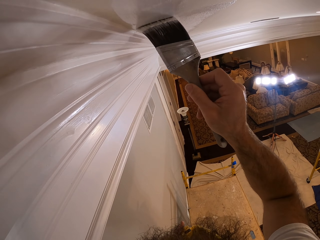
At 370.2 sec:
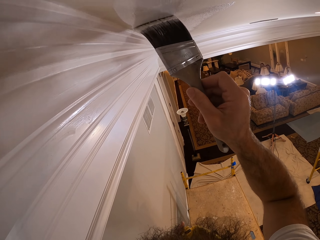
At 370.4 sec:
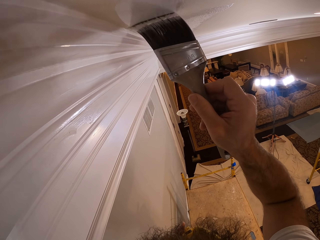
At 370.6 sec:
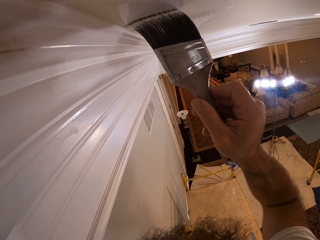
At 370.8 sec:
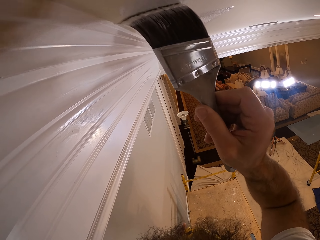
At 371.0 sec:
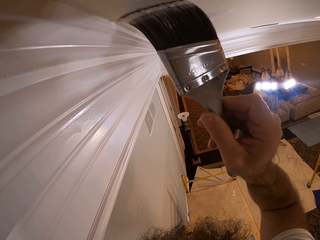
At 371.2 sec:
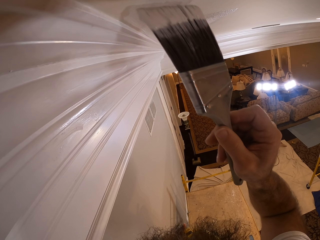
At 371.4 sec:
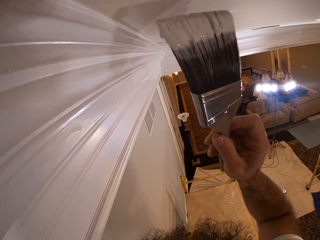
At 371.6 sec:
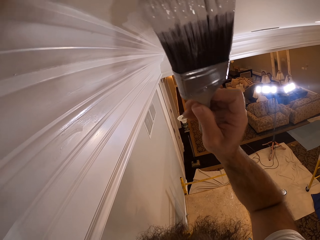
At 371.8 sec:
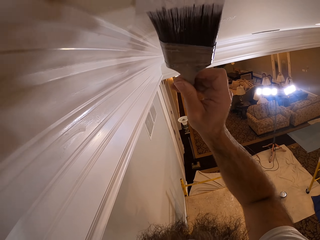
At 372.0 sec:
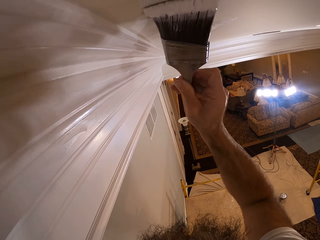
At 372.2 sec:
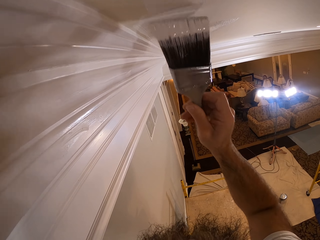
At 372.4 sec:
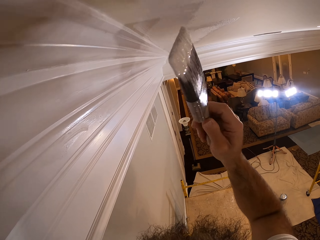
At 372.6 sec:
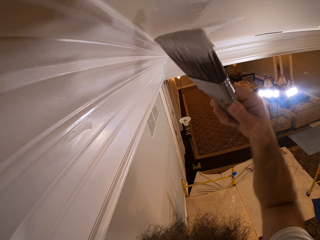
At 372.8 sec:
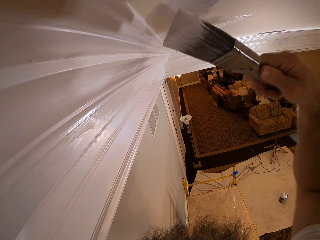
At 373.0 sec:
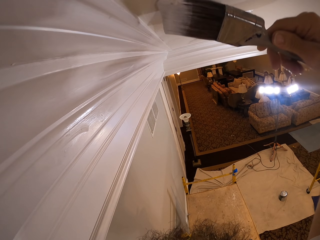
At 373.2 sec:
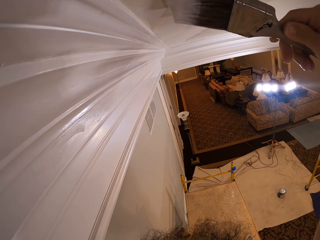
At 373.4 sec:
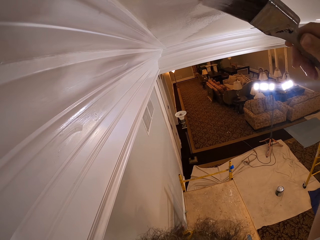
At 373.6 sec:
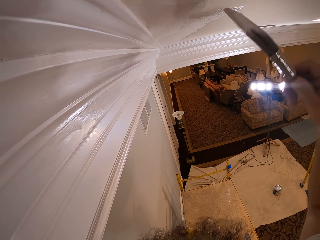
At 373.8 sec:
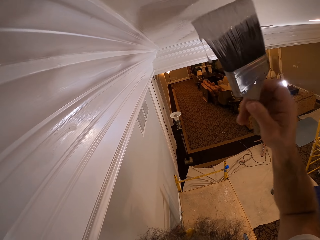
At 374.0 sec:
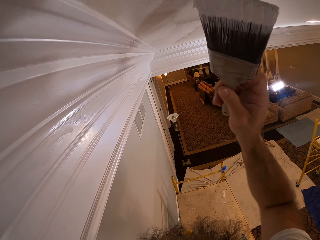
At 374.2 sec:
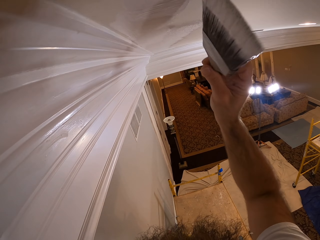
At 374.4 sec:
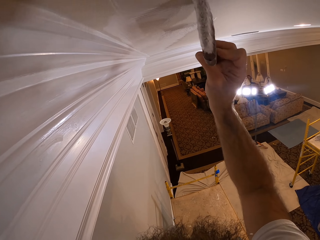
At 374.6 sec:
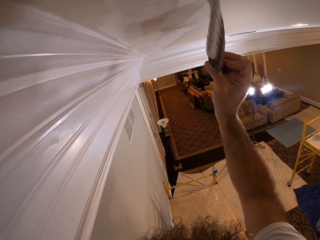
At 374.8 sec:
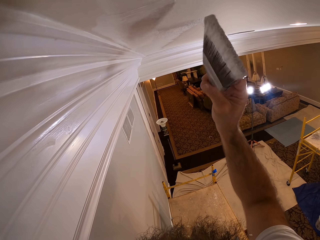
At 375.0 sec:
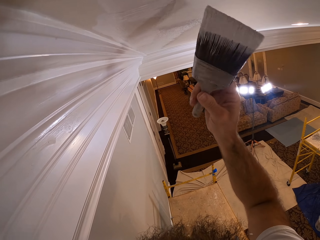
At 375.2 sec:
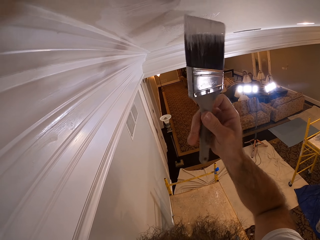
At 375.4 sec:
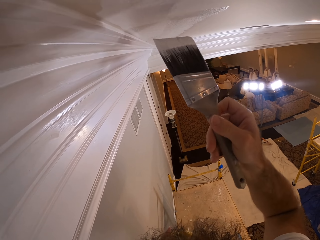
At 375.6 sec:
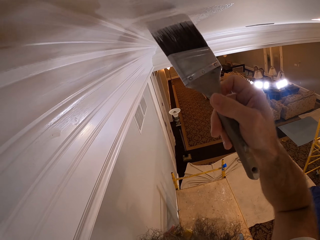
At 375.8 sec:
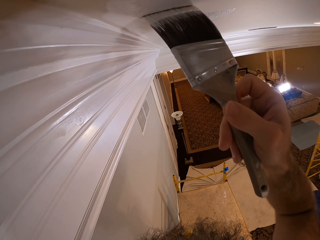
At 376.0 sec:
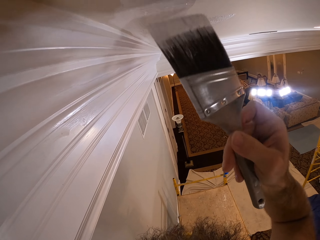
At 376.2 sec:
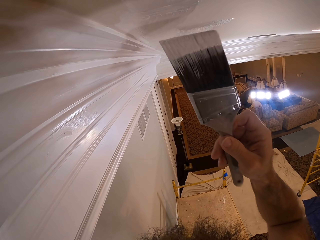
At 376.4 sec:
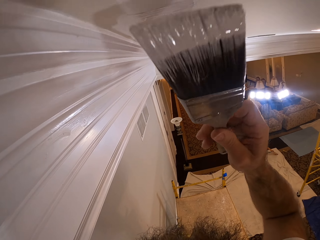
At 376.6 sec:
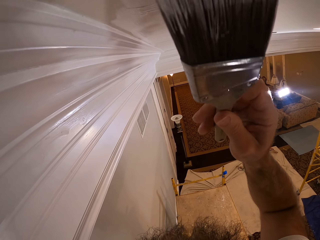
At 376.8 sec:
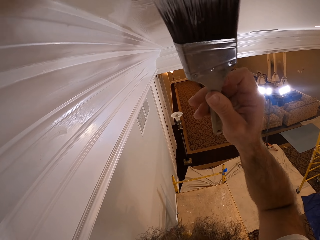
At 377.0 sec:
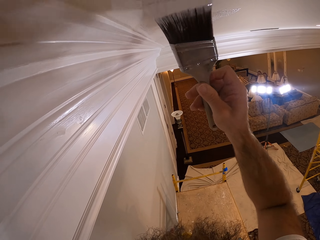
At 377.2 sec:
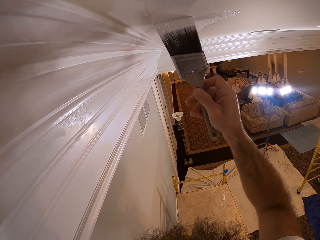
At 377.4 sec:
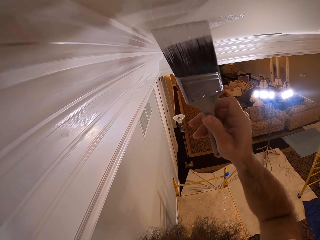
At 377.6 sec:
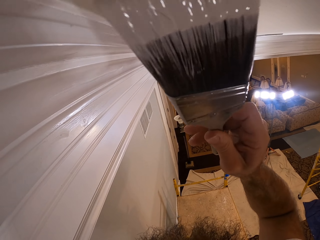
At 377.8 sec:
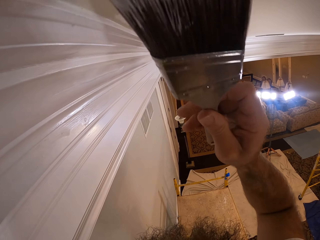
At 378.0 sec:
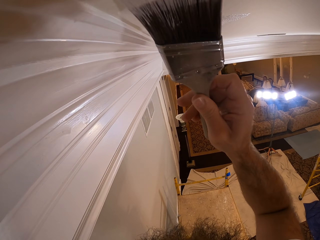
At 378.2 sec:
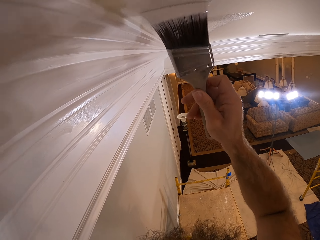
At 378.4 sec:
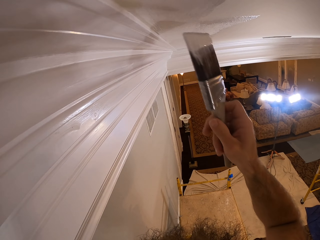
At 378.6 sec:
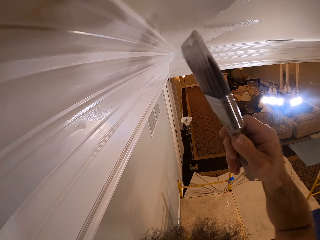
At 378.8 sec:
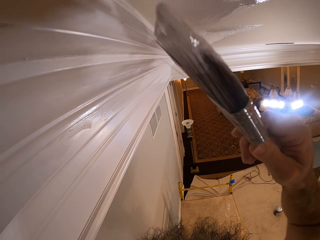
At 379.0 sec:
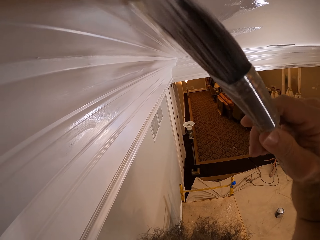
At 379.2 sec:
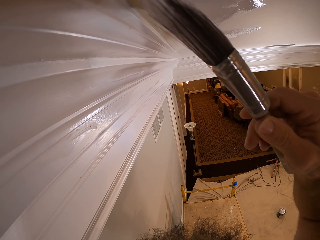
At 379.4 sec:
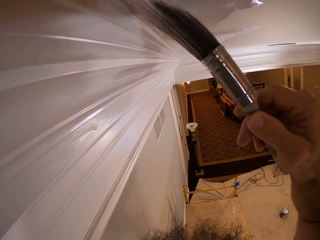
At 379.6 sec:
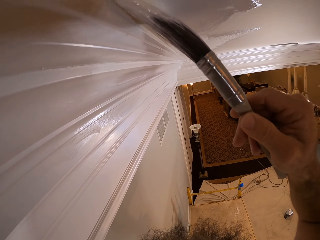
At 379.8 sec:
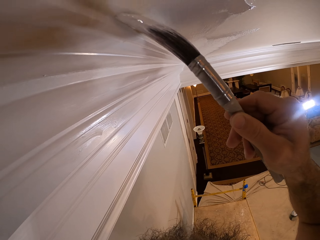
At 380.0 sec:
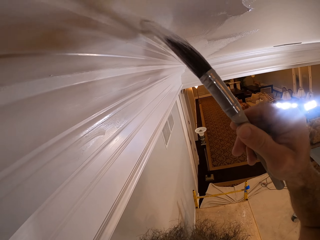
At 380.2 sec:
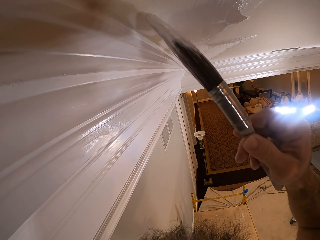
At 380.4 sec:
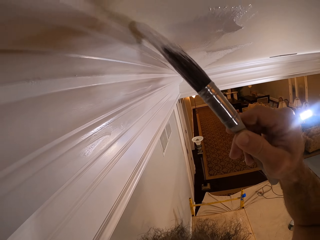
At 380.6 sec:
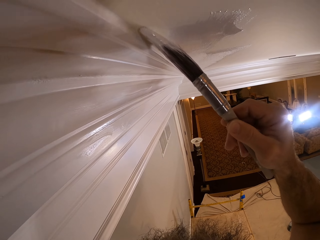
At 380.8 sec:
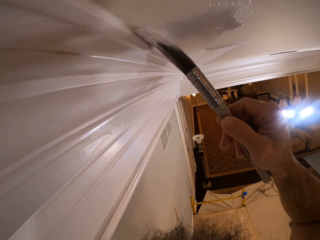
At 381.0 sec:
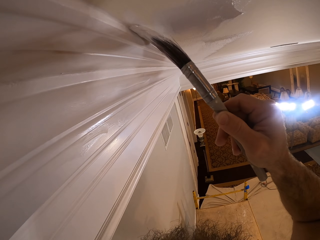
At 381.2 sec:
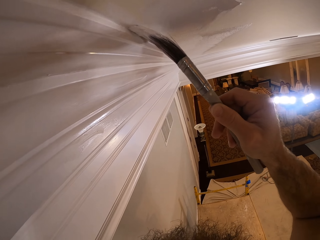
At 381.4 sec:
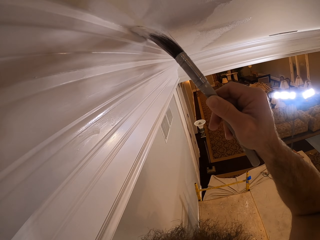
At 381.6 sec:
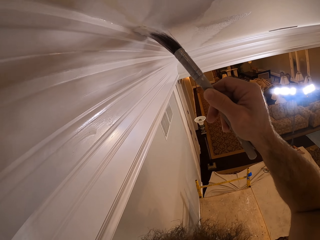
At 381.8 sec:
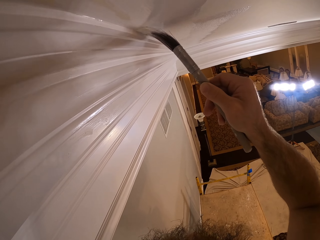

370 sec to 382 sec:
The camera wearer turns the paintbrush. They paint the ceiling with the paintbrush. They turn the paintbrush. They paint the ceiling with the paintbrush.

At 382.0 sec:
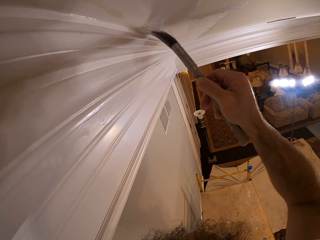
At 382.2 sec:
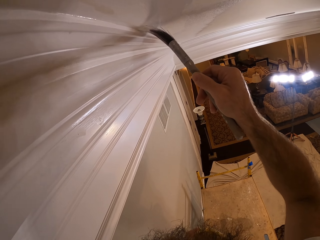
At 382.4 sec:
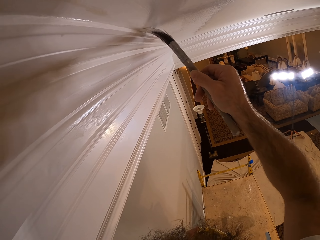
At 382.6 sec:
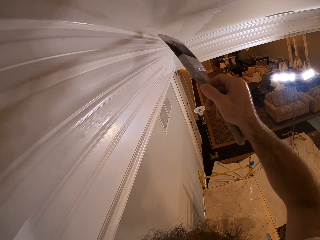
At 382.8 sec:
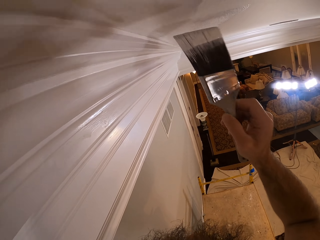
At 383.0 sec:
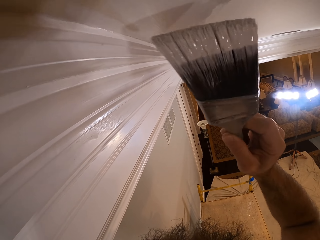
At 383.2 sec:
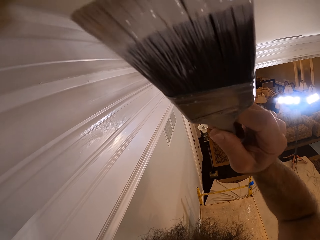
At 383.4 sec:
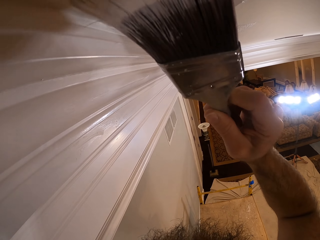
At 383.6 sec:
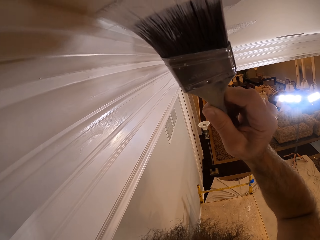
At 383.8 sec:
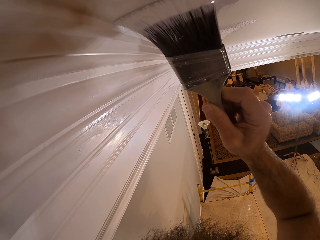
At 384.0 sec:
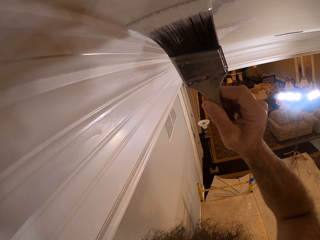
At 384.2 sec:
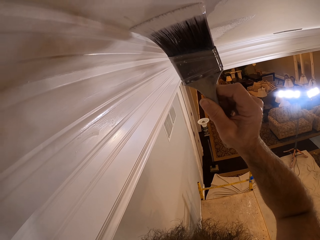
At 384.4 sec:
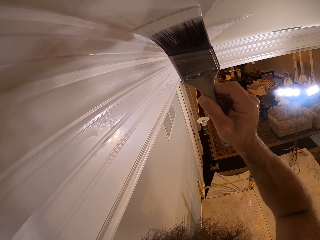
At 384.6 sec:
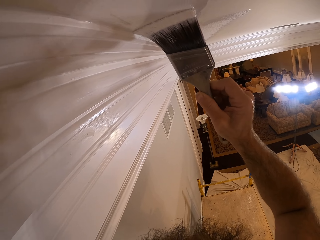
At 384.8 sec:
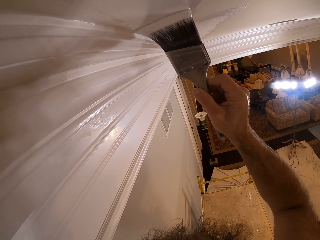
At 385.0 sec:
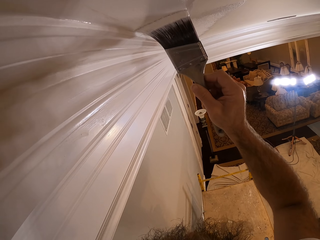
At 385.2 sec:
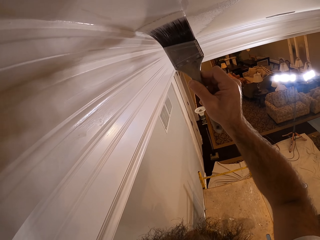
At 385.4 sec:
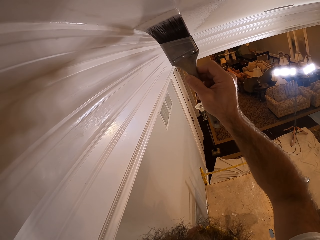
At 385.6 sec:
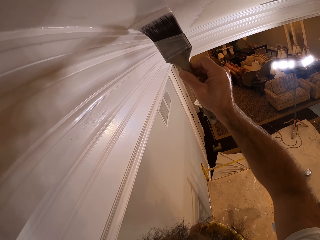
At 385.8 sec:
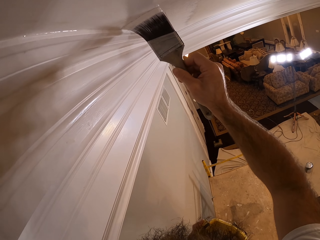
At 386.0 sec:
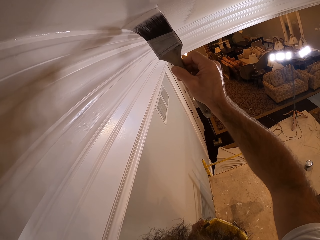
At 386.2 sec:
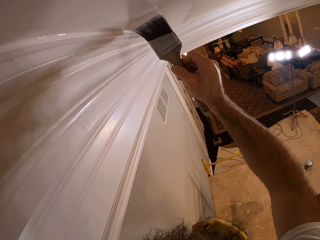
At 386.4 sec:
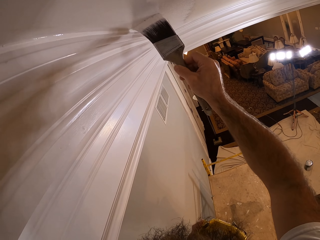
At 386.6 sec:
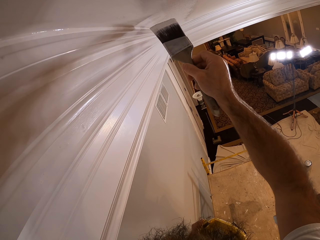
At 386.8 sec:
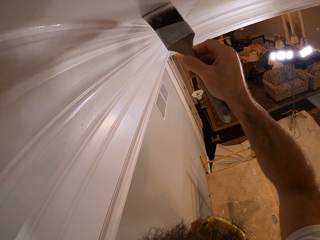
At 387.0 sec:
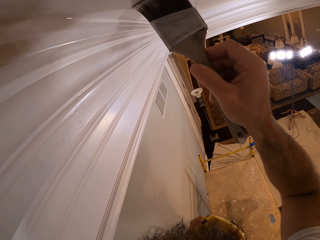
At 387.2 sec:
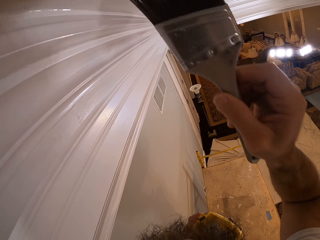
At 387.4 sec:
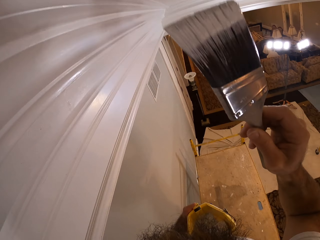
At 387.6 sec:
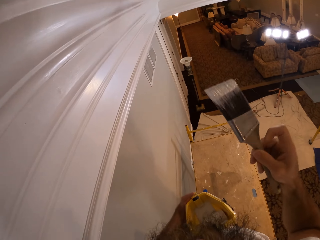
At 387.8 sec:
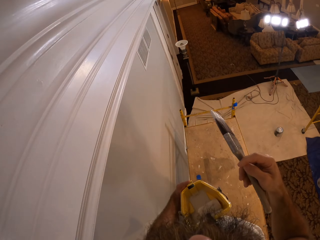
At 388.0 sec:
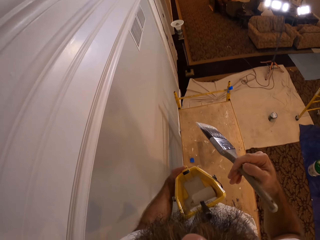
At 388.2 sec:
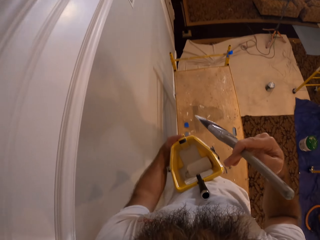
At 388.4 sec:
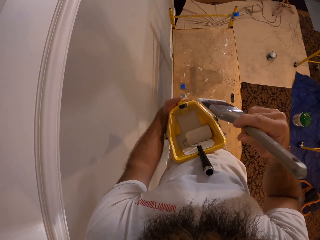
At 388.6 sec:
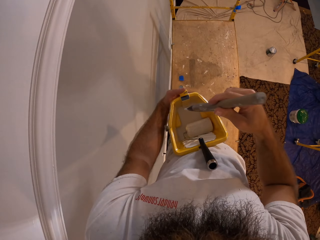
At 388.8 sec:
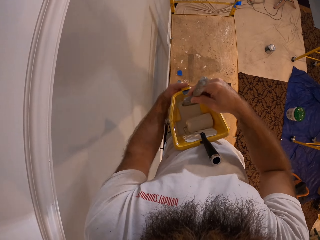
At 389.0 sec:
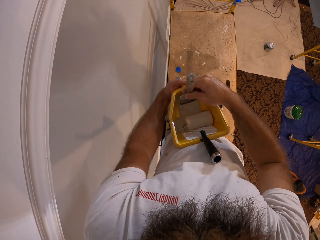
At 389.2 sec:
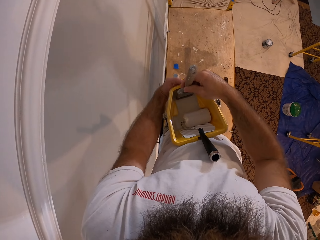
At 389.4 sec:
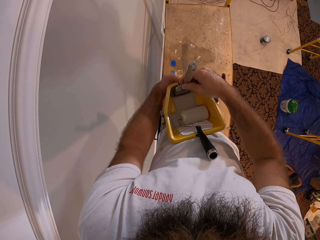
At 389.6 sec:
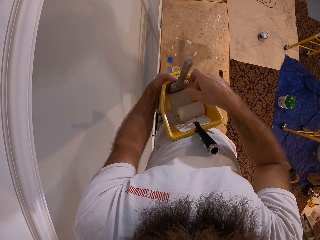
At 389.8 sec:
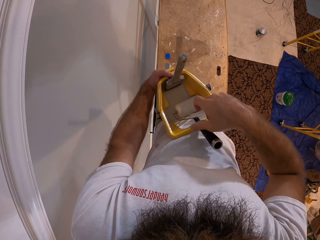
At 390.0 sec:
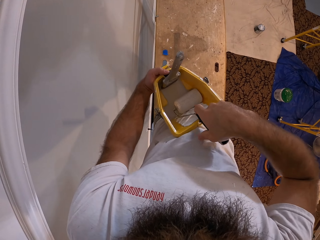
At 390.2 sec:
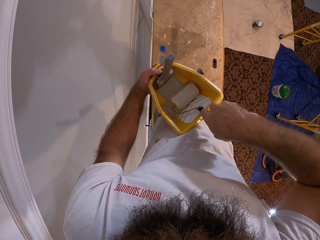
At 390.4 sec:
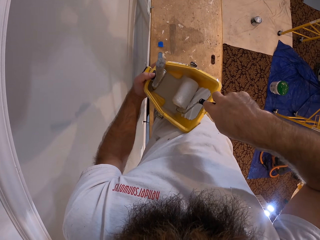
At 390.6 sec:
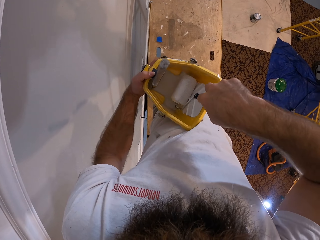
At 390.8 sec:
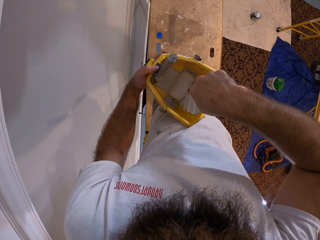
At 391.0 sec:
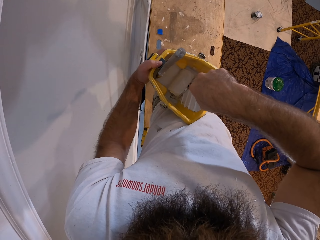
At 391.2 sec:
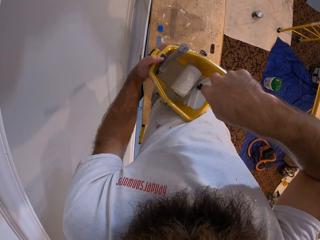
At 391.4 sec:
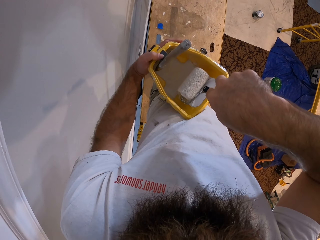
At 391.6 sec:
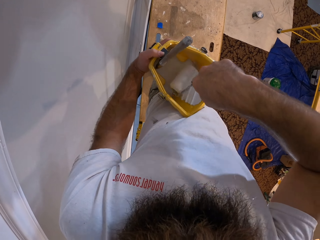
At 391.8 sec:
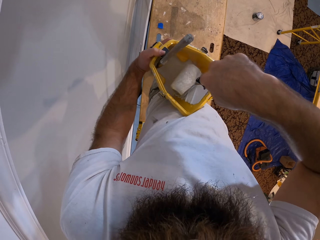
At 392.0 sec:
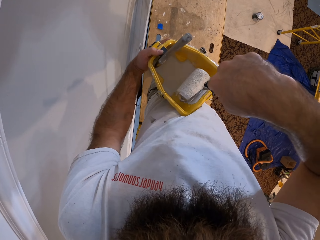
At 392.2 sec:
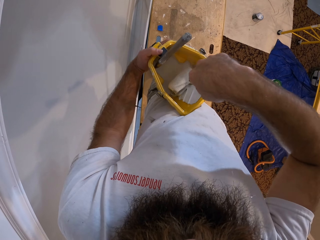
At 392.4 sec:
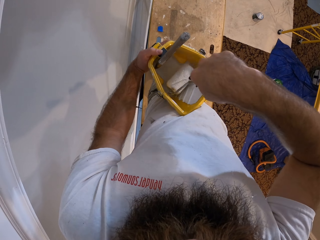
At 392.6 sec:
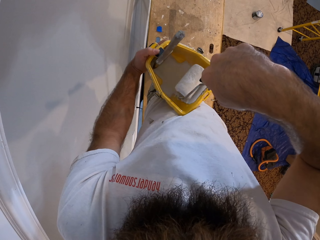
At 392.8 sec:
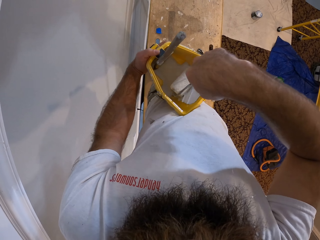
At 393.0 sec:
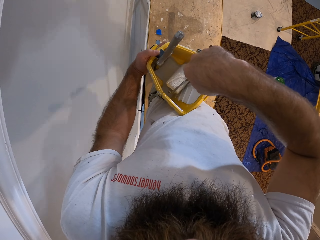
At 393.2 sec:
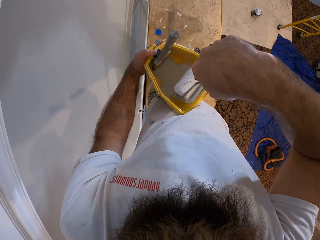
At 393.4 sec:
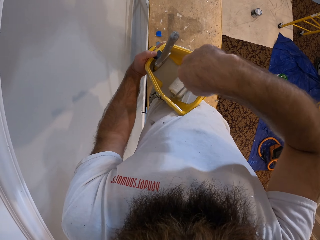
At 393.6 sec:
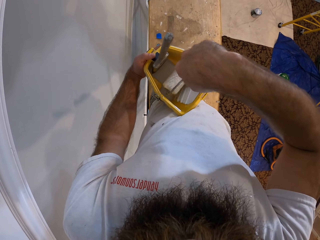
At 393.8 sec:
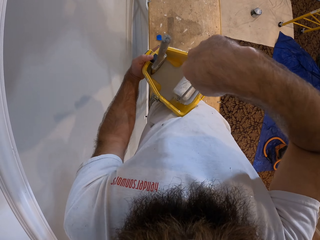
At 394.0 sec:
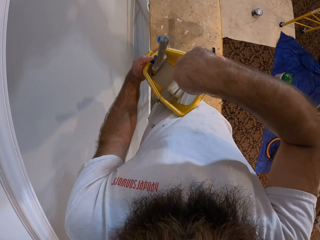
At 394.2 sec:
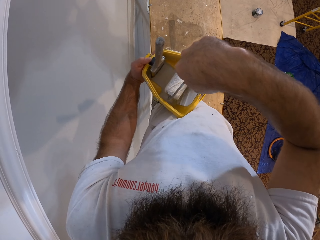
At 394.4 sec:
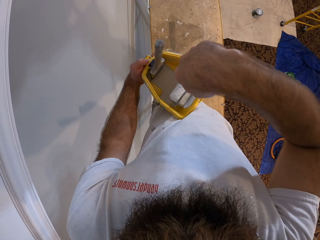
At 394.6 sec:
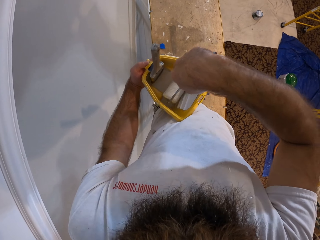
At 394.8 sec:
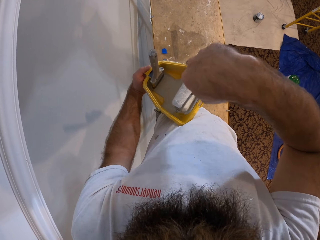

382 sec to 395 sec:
The camera wearer drops the paint brush into the bucket of paint with his right hand. He rubs the paint roller brush in the bucket of paint with his right hand. He picks up the roller.
